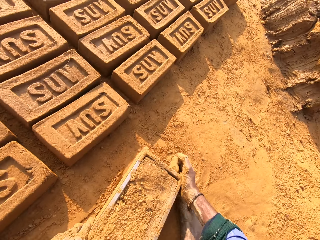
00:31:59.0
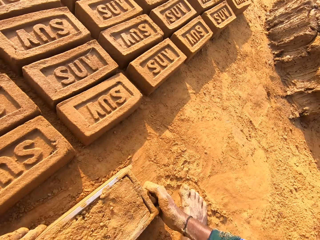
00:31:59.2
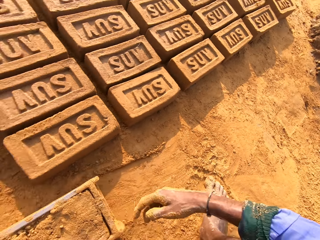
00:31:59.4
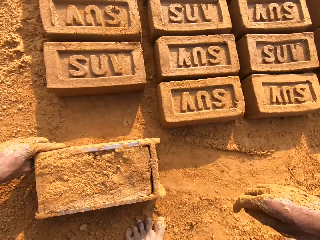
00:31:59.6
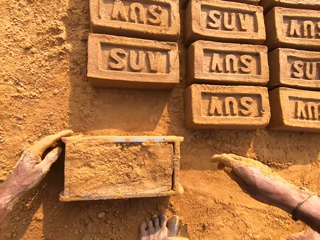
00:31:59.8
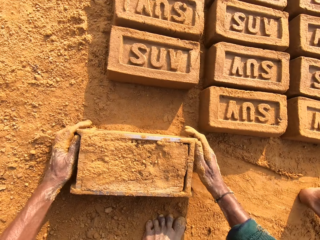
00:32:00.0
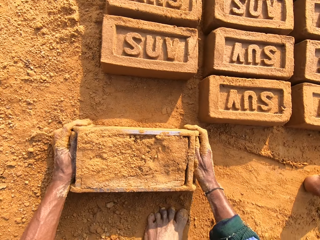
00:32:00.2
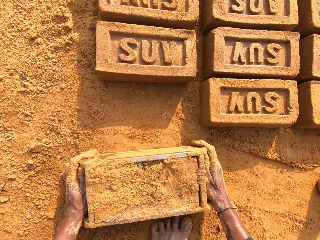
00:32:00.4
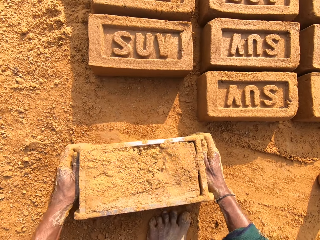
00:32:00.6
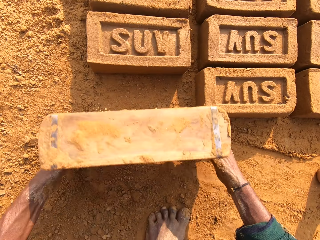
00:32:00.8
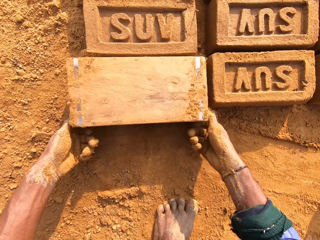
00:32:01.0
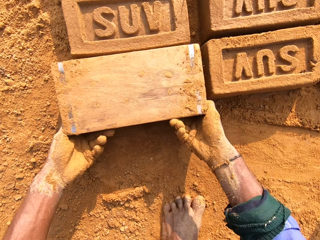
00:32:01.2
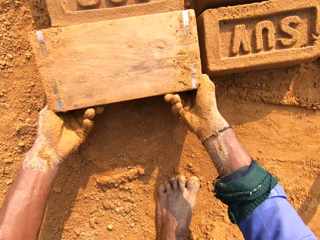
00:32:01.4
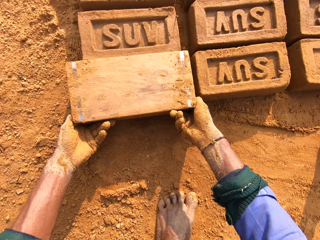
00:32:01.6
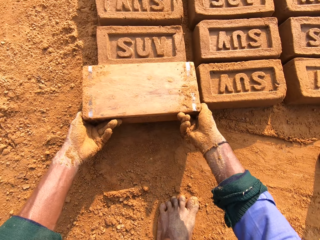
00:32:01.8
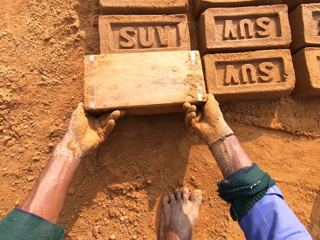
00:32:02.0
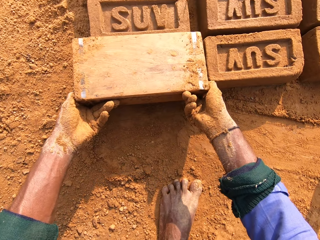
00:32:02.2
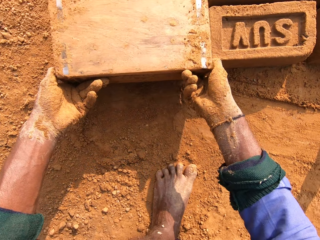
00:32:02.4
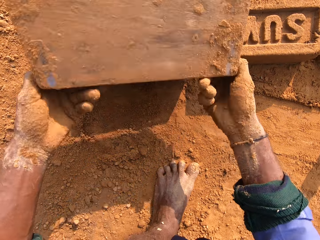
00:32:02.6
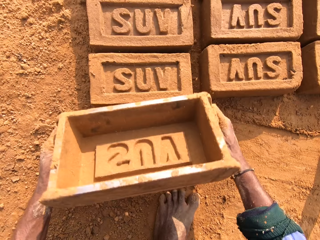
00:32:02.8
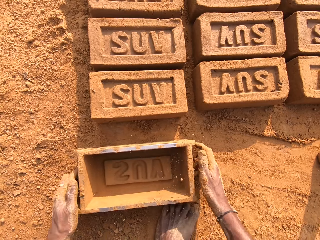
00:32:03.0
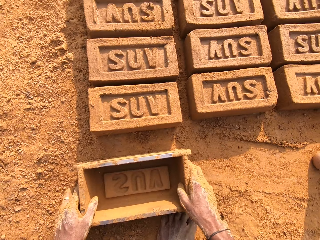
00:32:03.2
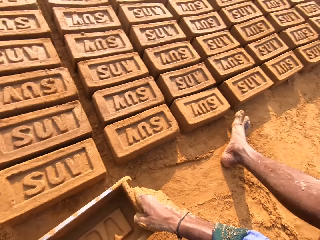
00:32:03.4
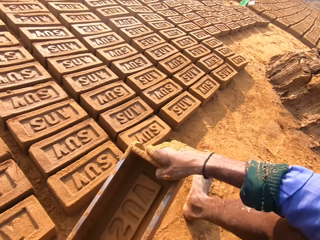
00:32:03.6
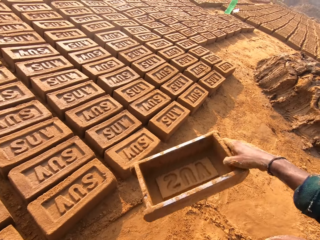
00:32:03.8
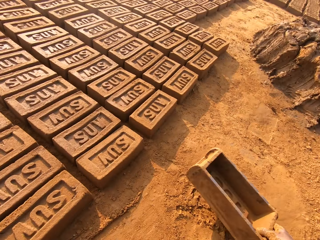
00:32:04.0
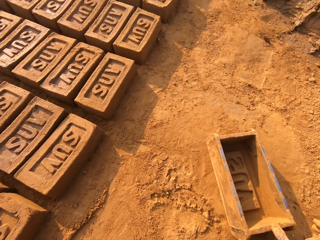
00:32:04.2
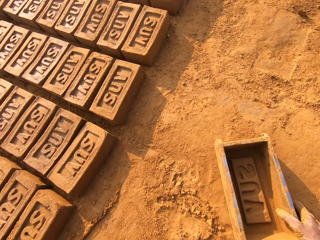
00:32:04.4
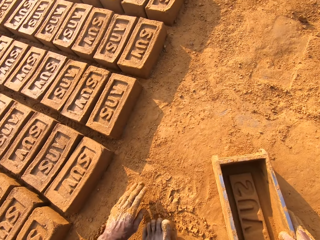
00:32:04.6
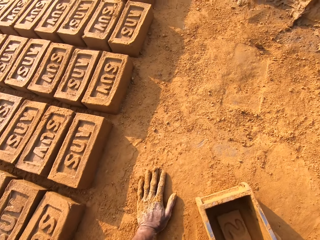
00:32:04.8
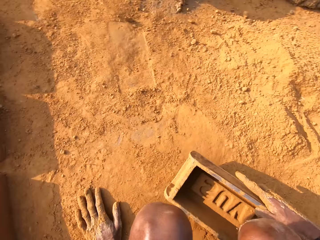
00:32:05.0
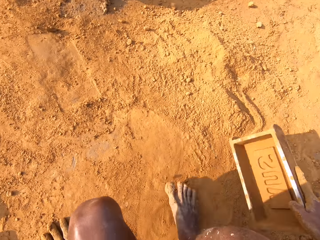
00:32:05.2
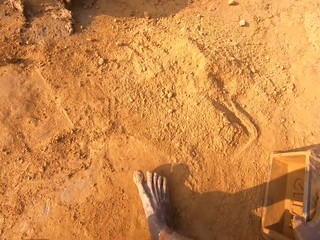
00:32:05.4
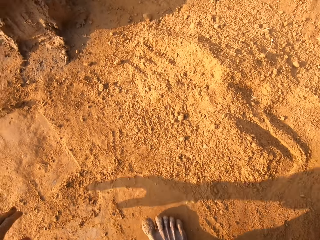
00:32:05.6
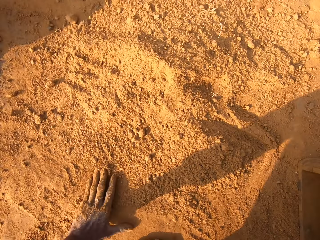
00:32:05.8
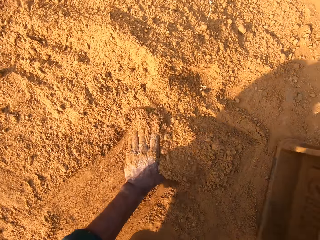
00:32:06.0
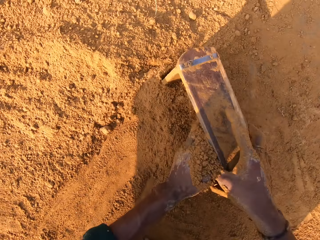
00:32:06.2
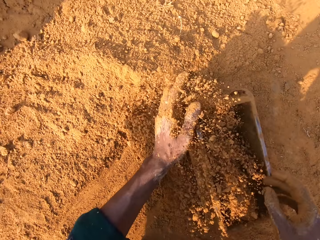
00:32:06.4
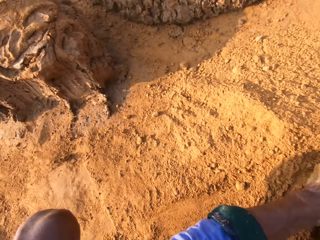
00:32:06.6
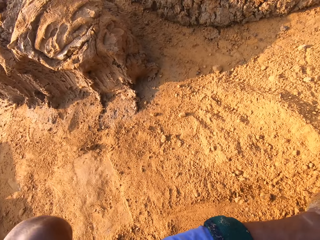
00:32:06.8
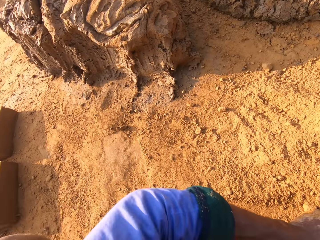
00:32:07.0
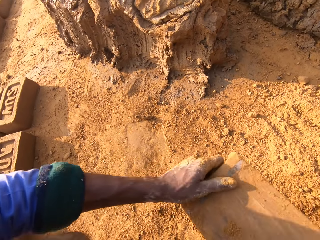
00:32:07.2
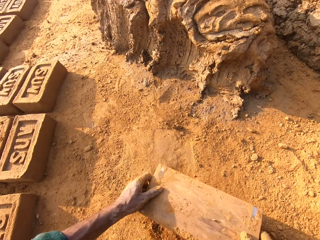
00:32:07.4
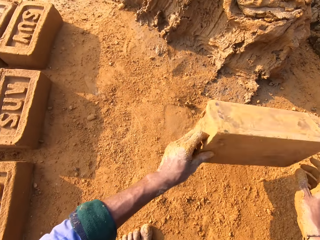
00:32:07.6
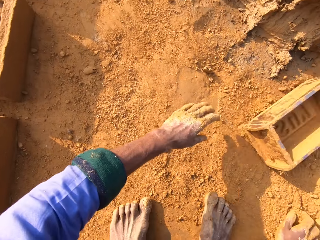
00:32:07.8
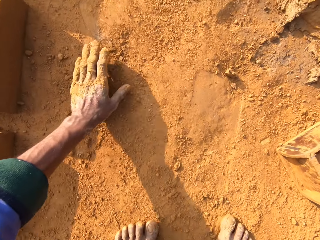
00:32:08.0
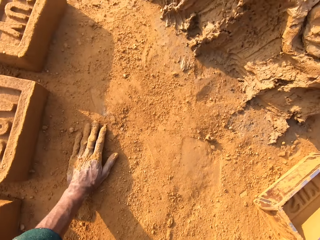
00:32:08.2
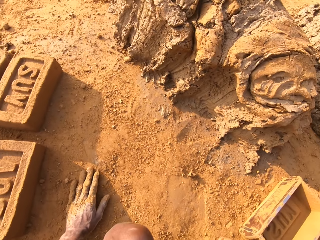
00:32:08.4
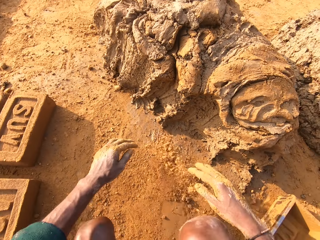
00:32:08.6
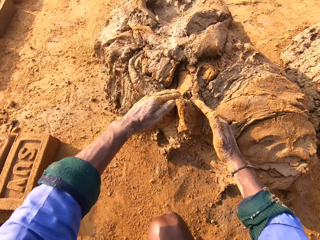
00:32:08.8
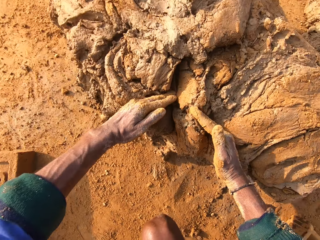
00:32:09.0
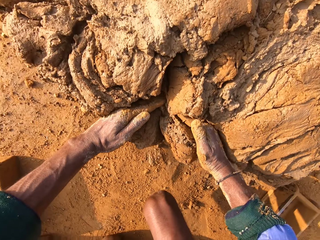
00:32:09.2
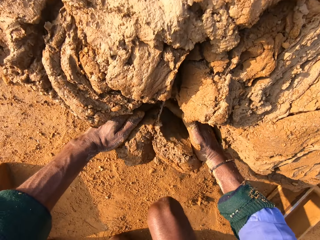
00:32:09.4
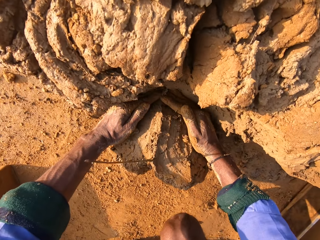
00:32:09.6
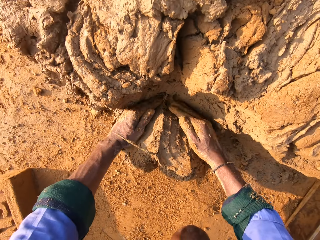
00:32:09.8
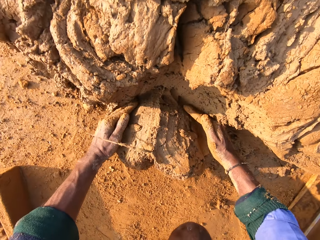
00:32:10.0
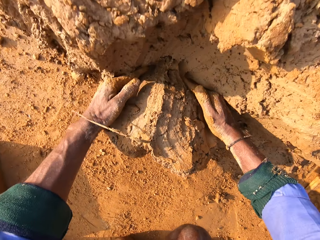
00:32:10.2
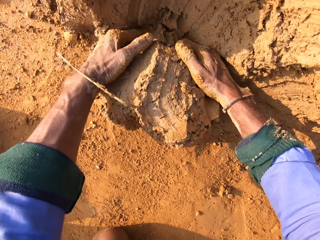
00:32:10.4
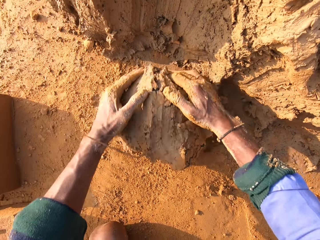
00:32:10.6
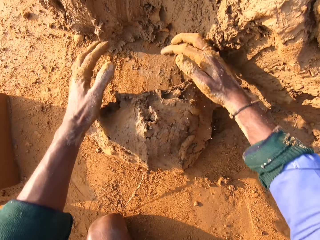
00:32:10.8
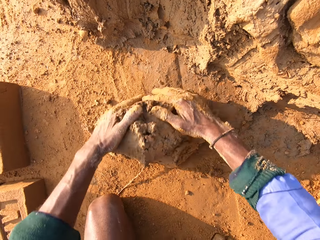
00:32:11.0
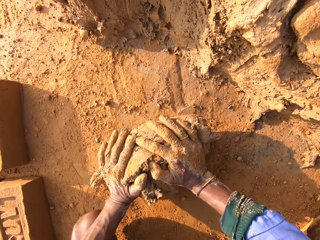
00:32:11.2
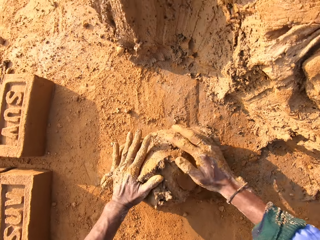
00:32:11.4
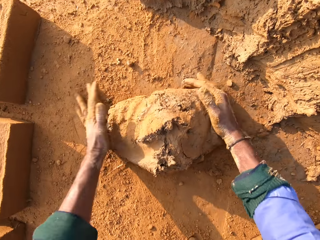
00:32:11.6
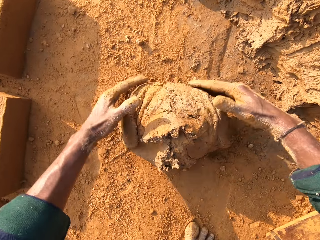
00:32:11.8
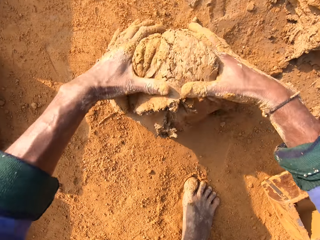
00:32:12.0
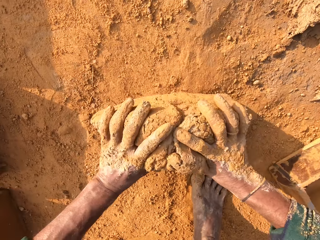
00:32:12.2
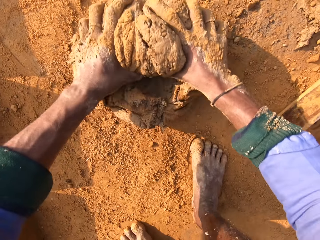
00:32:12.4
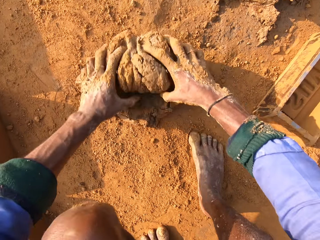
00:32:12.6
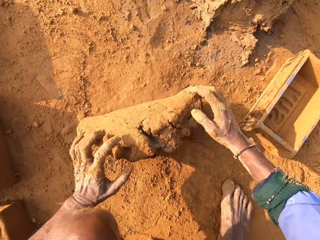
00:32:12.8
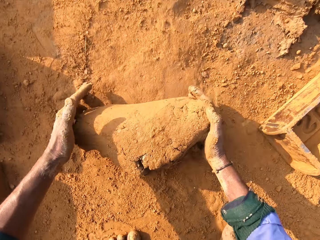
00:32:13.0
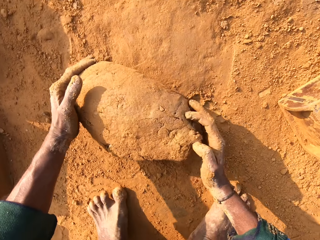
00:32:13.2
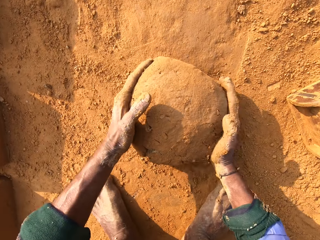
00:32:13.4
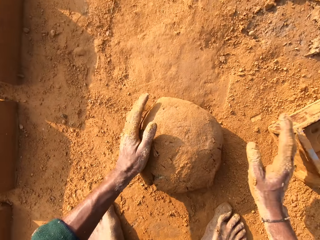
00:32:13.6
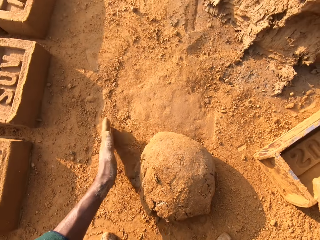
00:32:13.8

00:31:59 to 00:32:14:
The camera wearer pushes the brick mould with the mud. They turn the brick mould. They remove the clay mould from the brick mould. They put the brick mould on the ground. They carry the brick mould and pick up the brick mould. They put the brick mould down. They put the soil in the brick mould. They pour the soil. They throw the brick mould on the ground. They put the brick mould down. They cut the clay mould or mud. They roll the mud. They turn the clay mould.

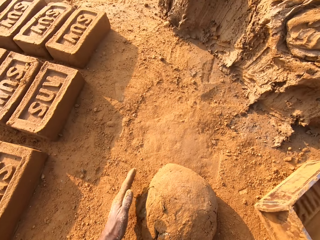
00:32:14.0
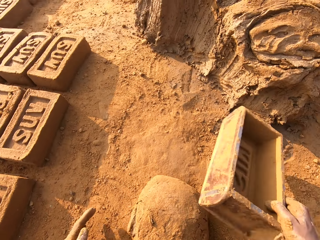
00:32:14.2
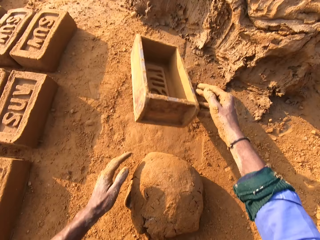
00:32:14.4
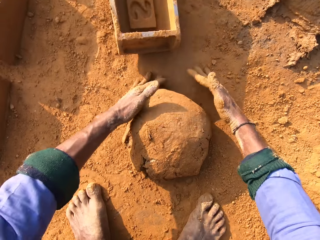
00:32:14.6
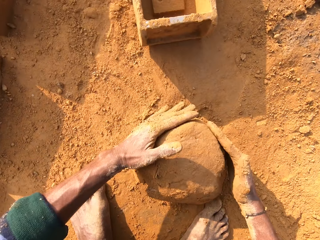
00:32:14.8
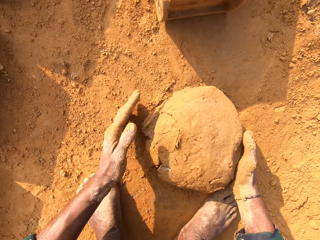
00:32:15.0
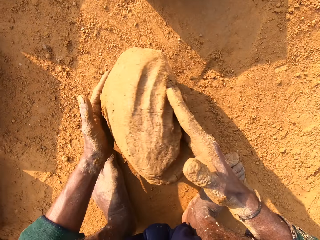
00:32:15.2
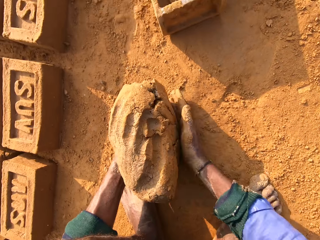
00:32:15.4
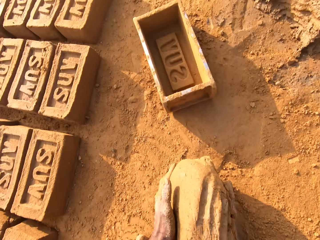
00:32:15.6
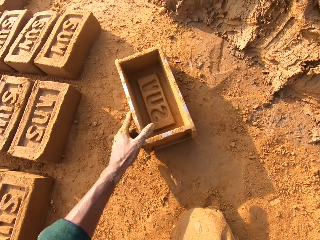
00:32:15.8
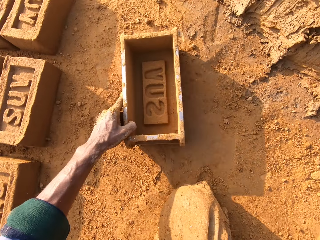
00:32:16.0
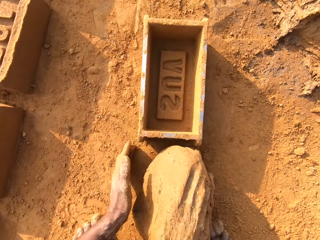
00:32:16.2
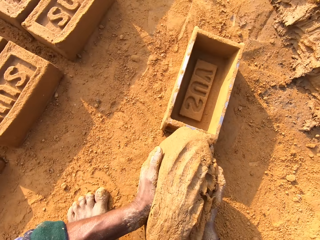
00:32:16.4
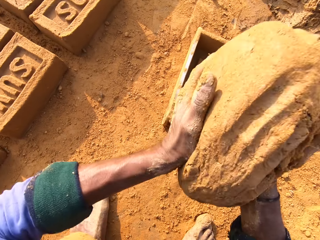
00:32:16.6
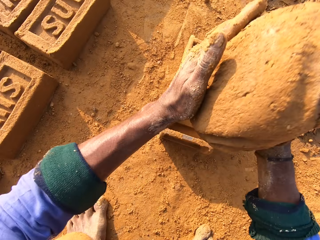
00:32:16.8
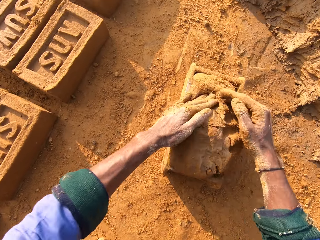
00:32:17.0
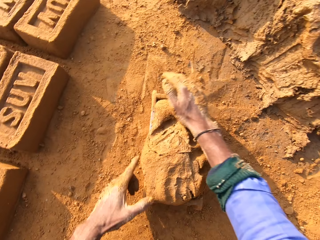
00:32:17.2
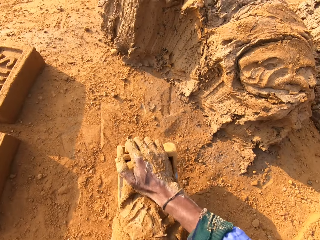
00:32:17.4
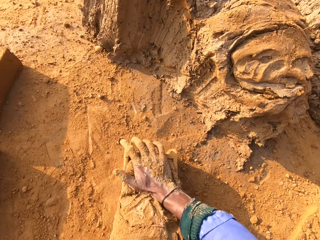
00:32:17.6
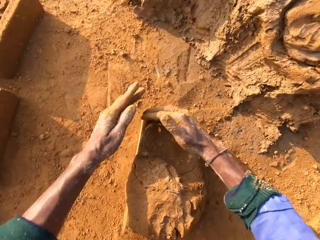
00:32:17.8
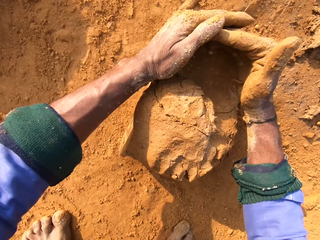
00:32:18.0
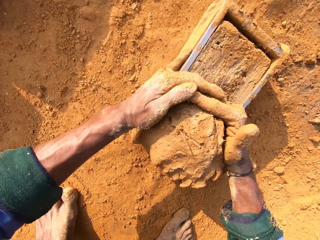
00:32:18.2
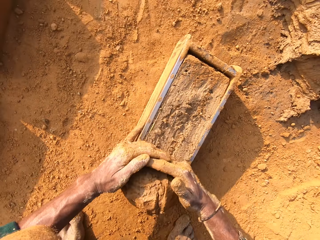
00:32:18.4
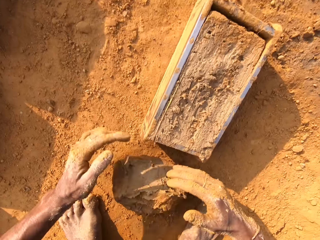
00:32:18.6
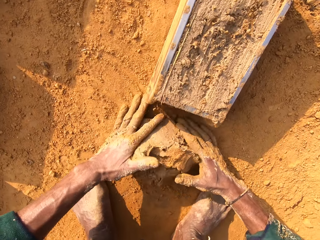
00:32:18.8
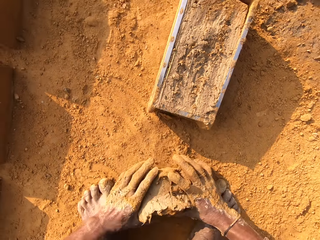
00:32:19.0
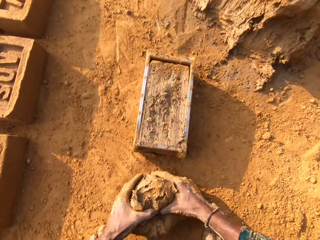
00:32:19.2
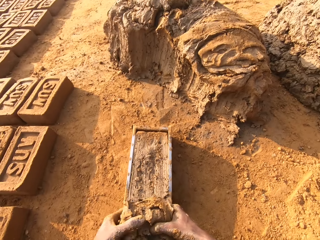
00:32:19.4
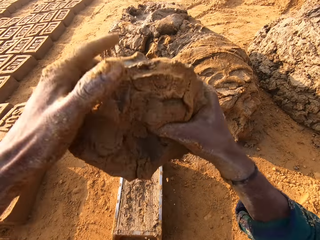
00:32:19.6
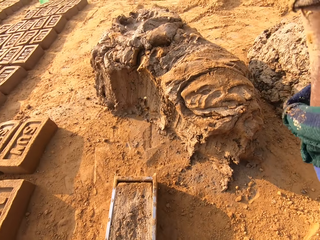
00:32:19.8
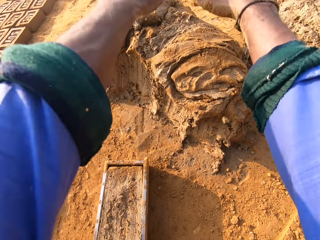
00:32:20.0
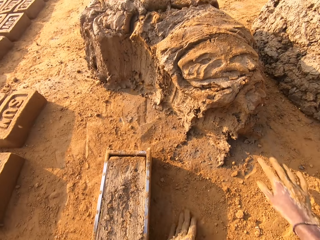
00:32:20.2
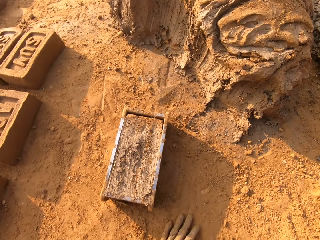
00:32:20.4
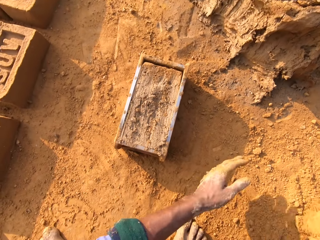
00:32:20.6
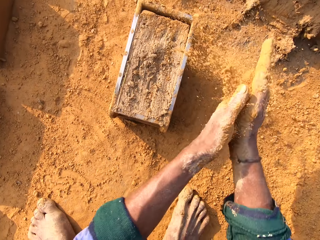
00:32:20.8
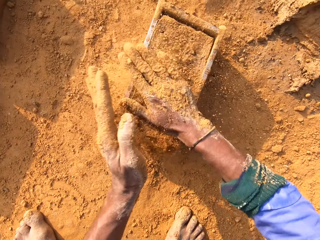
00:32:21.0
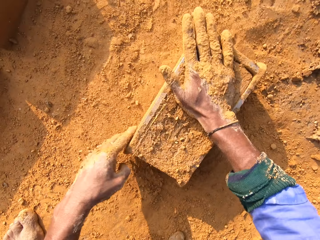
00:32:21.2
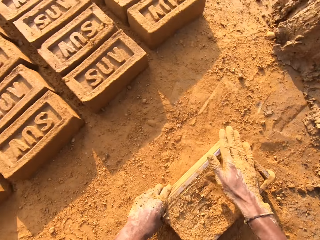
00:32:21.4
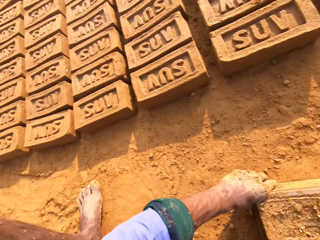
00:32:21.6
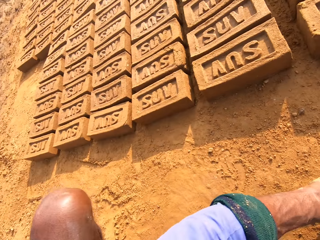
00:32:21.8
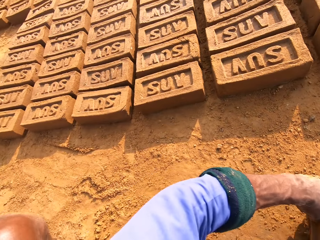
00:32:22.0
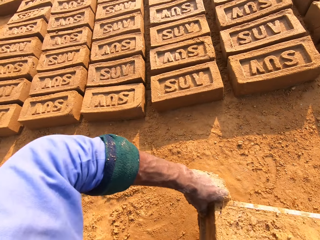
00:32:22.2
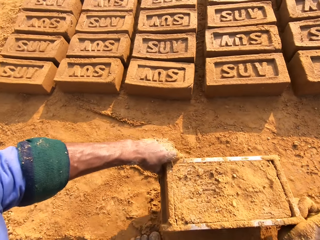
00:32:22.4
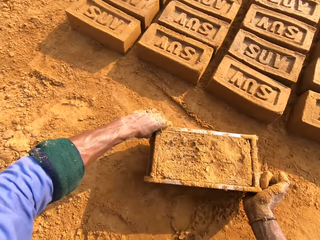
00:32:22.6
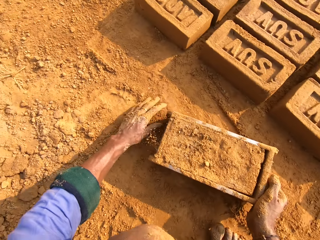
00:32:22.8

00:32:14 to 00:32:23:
The camera wearer takes the brick mould. They throw the brick mould. They put the brick mould down. They take the clay mould or mud. They pick up the brick mould. They put the clay mould in the brick mould. They press the mud. They cut the clay mould. They take the clay mould. They lift up the hand. They throw the mud. They scoop the soil. They apply the soil to the clay mould. They carry the brick mould. They pick up the brick mould with the mud.
